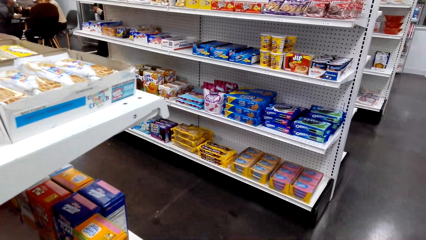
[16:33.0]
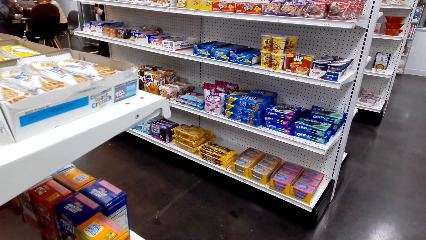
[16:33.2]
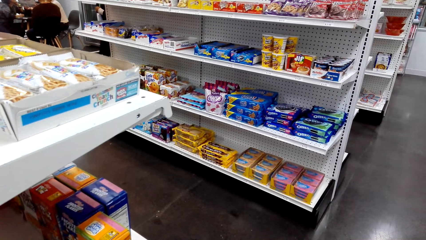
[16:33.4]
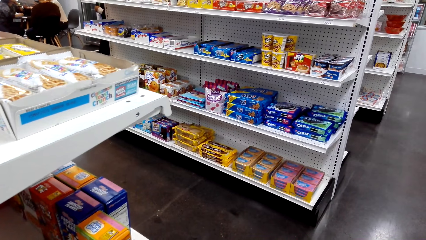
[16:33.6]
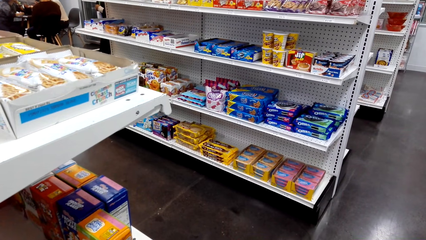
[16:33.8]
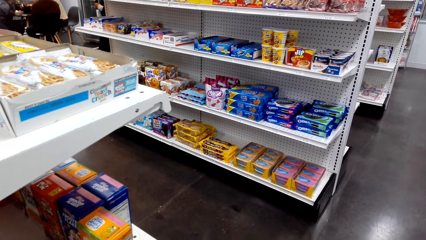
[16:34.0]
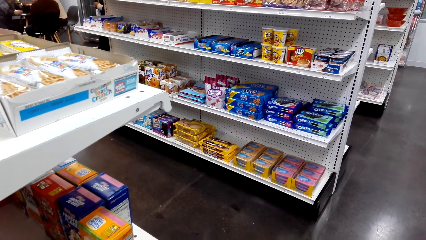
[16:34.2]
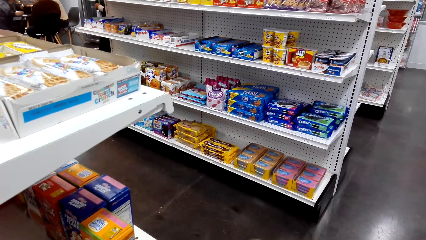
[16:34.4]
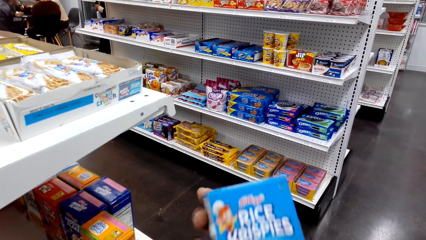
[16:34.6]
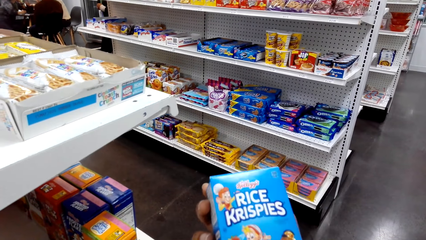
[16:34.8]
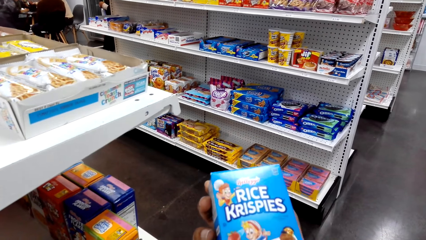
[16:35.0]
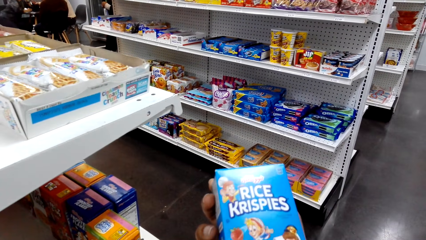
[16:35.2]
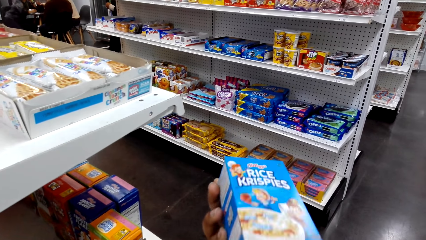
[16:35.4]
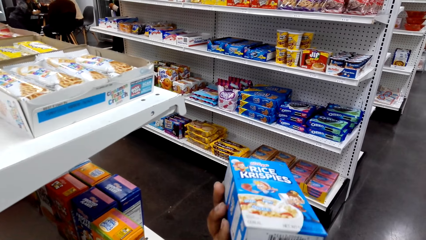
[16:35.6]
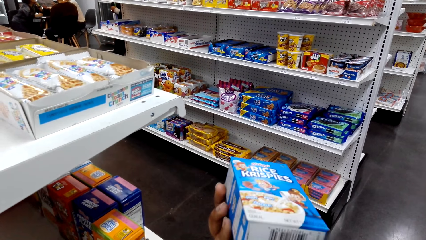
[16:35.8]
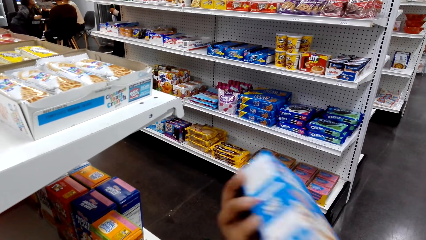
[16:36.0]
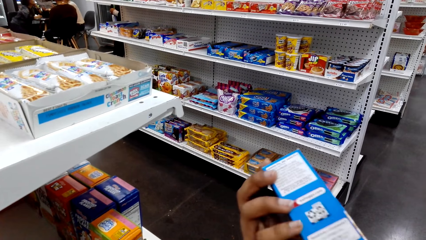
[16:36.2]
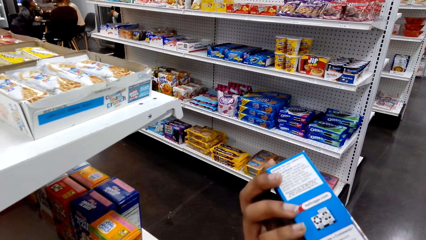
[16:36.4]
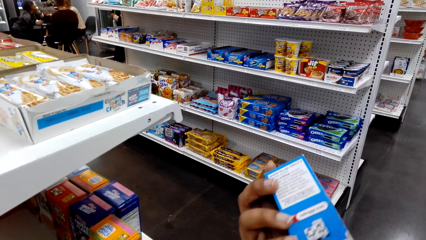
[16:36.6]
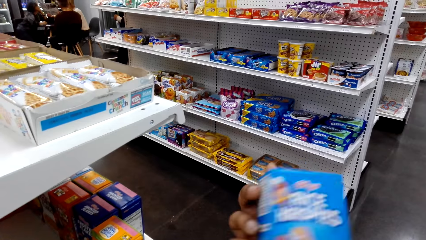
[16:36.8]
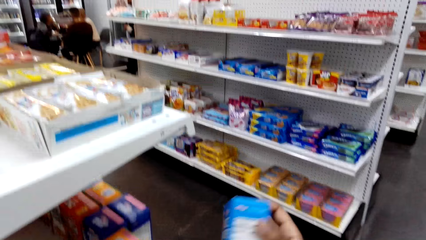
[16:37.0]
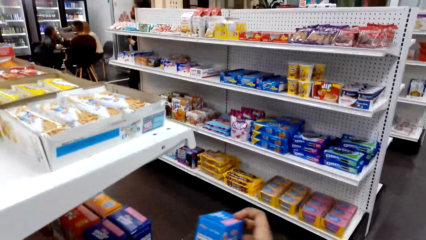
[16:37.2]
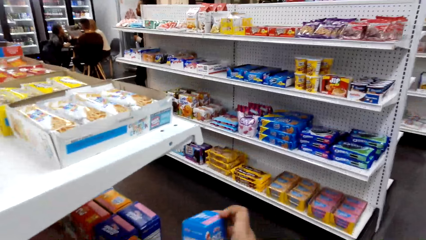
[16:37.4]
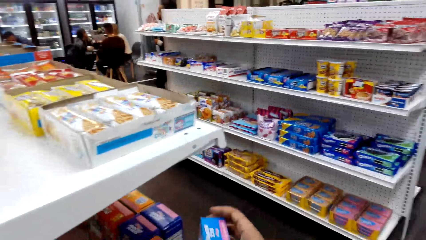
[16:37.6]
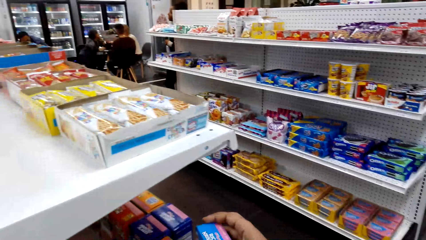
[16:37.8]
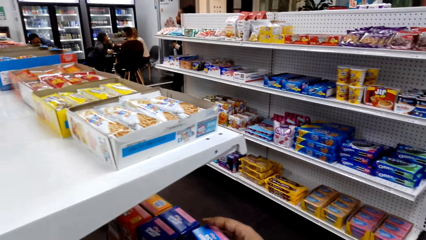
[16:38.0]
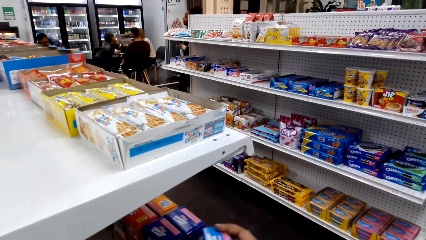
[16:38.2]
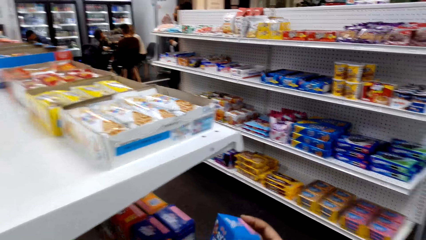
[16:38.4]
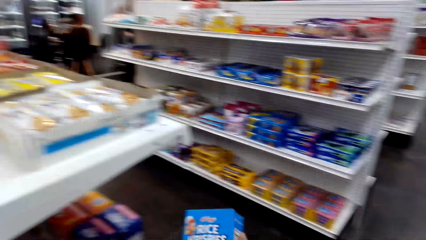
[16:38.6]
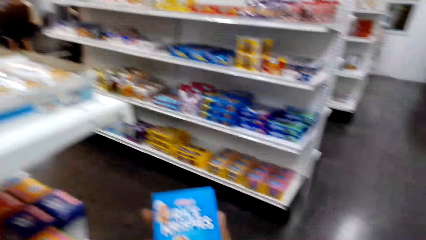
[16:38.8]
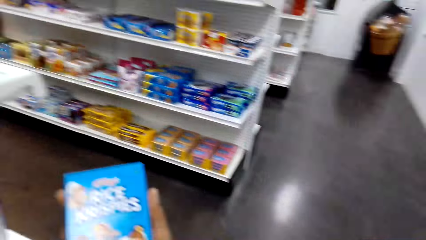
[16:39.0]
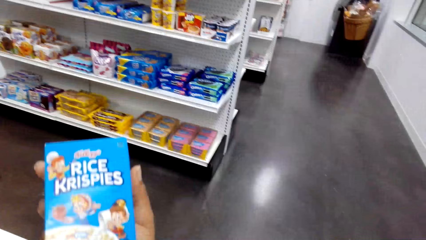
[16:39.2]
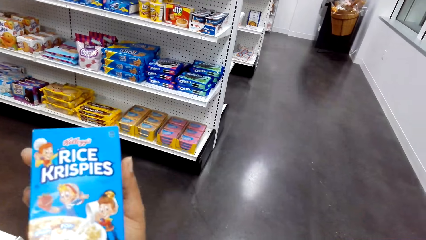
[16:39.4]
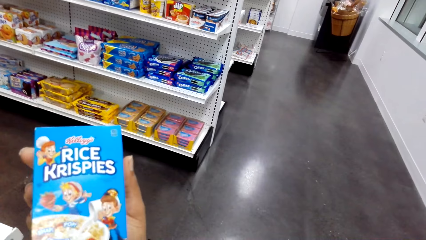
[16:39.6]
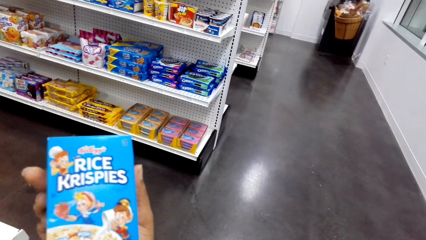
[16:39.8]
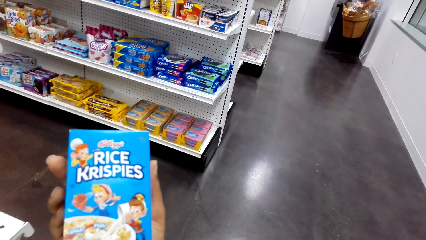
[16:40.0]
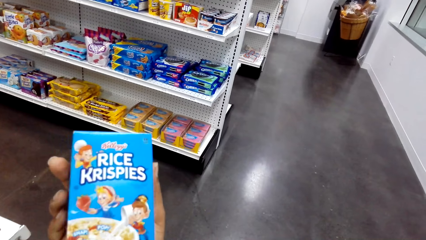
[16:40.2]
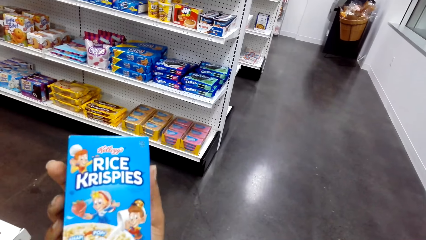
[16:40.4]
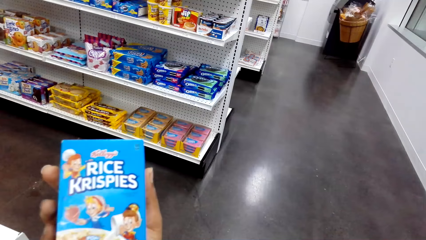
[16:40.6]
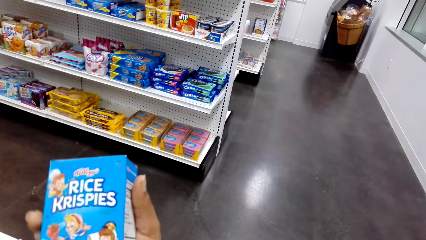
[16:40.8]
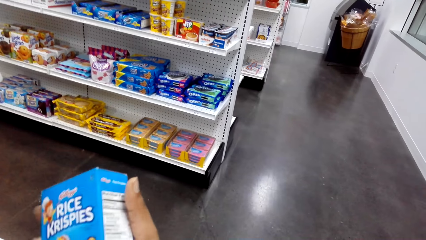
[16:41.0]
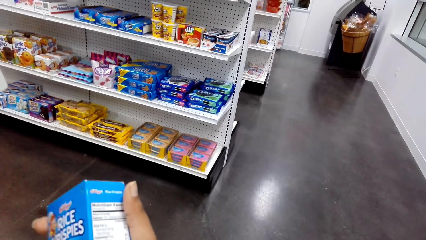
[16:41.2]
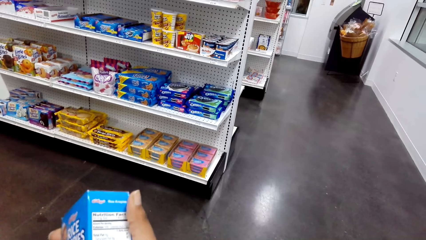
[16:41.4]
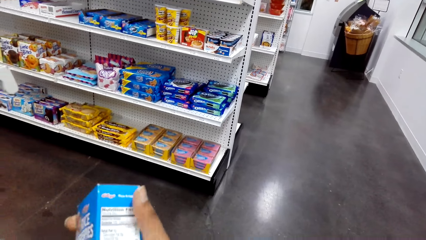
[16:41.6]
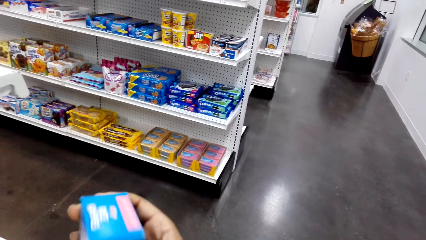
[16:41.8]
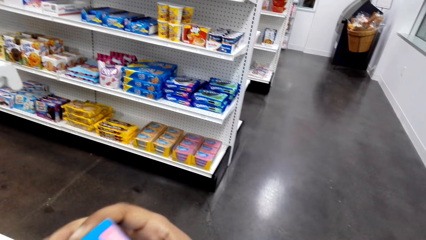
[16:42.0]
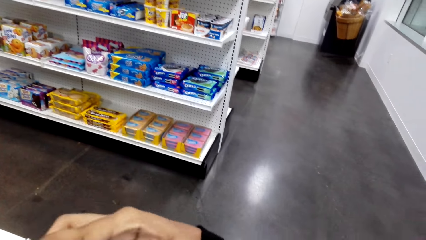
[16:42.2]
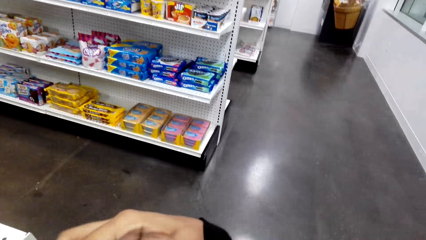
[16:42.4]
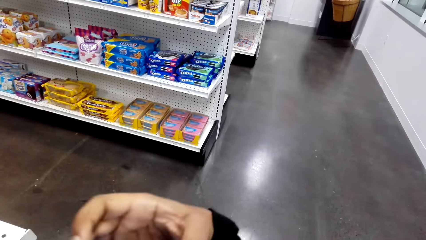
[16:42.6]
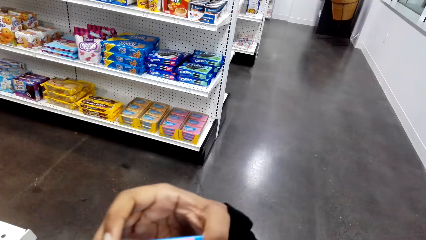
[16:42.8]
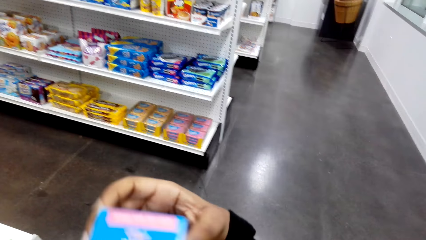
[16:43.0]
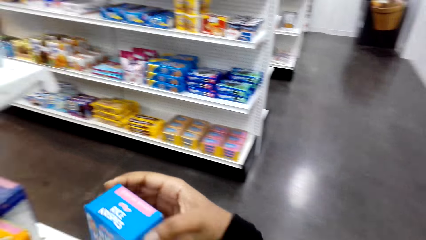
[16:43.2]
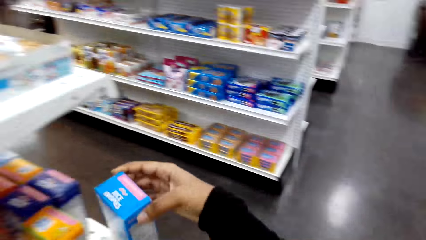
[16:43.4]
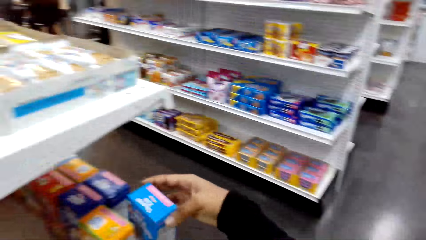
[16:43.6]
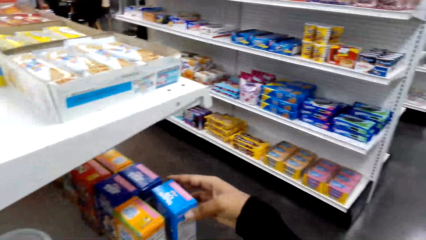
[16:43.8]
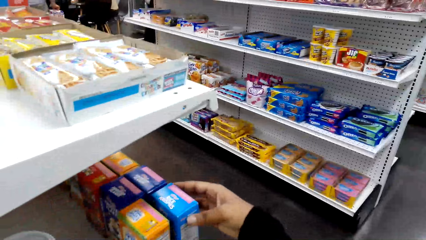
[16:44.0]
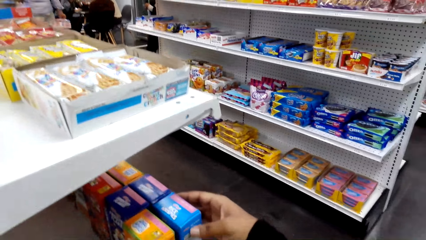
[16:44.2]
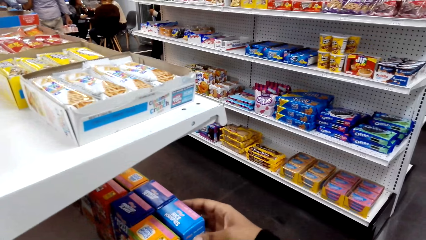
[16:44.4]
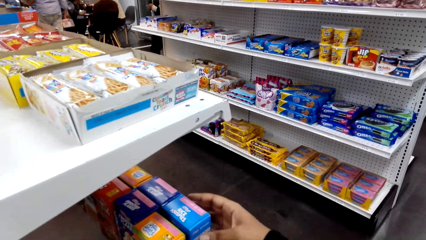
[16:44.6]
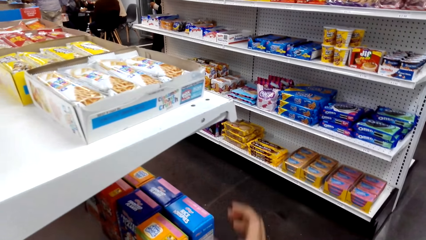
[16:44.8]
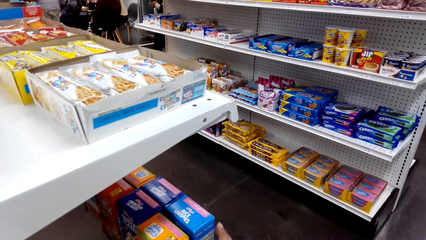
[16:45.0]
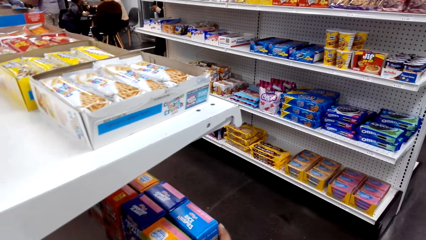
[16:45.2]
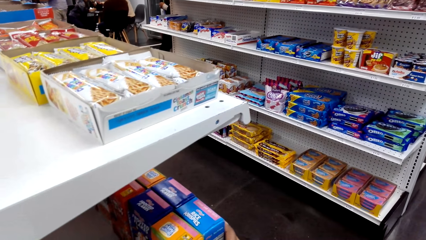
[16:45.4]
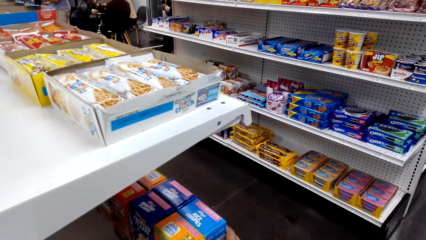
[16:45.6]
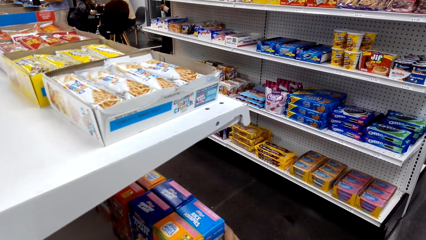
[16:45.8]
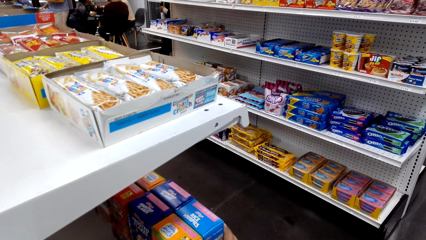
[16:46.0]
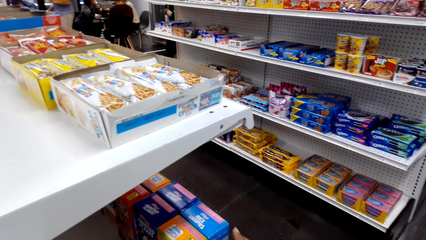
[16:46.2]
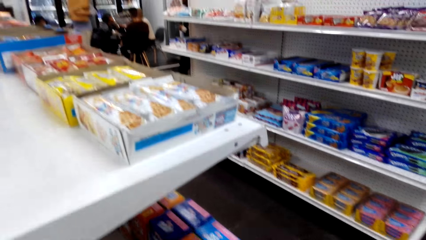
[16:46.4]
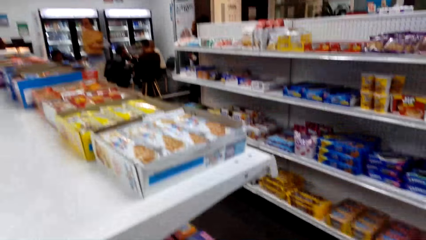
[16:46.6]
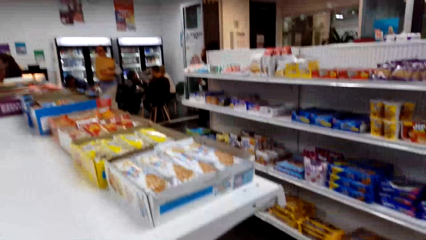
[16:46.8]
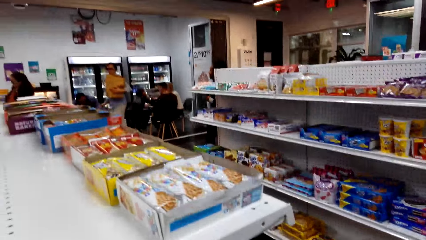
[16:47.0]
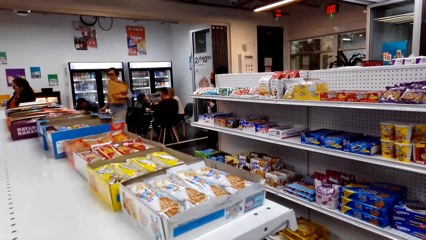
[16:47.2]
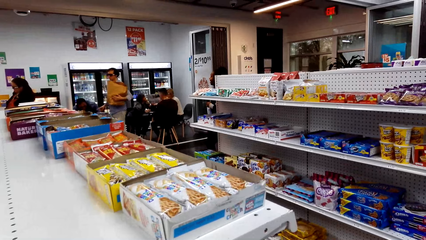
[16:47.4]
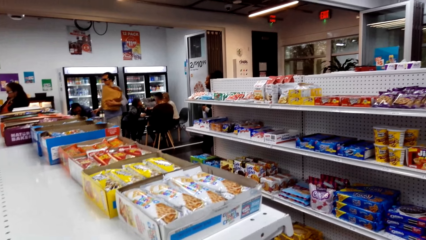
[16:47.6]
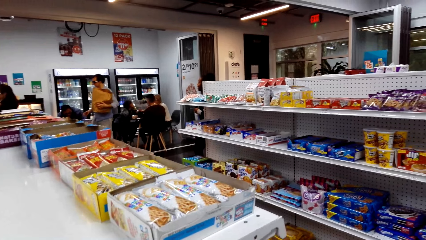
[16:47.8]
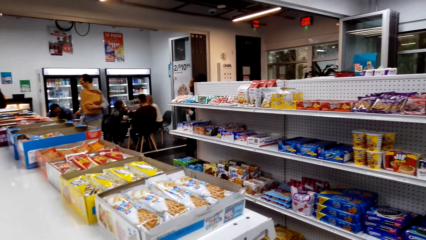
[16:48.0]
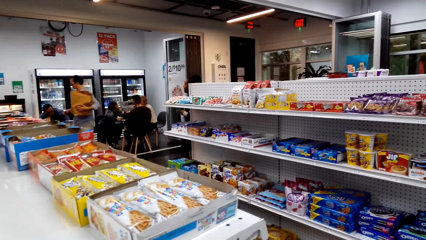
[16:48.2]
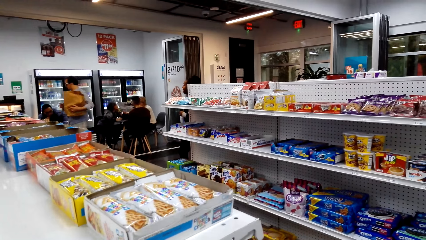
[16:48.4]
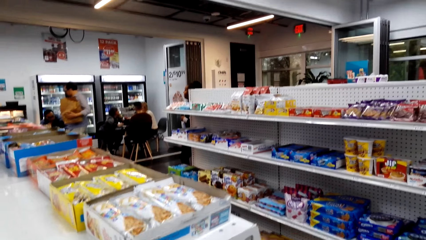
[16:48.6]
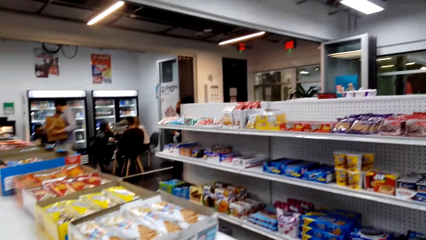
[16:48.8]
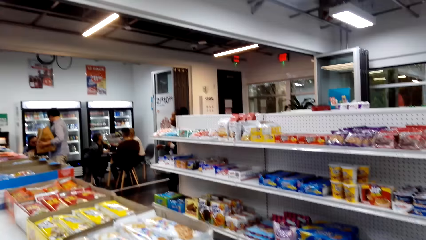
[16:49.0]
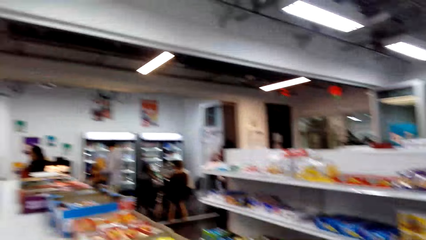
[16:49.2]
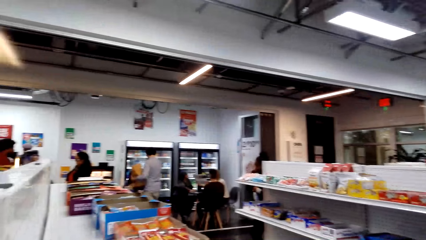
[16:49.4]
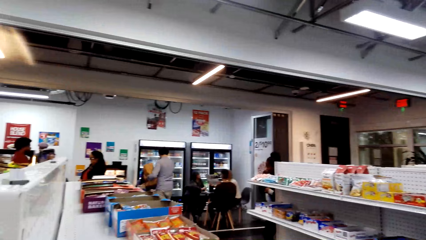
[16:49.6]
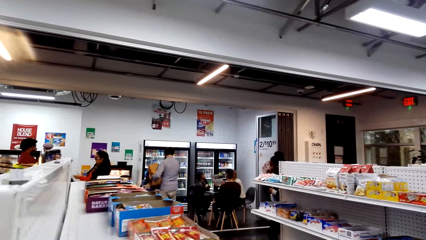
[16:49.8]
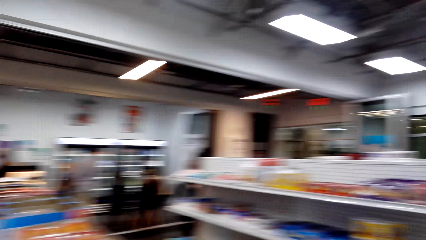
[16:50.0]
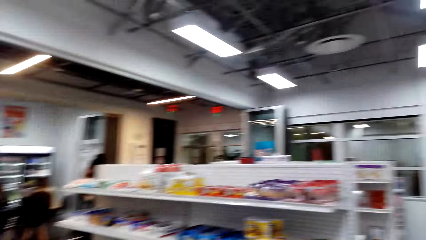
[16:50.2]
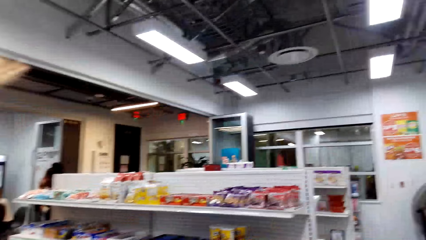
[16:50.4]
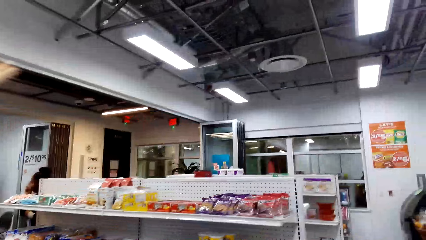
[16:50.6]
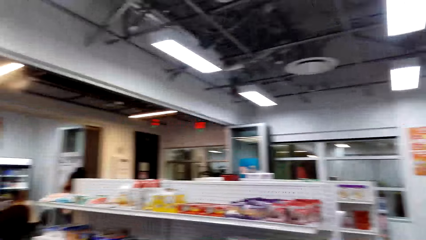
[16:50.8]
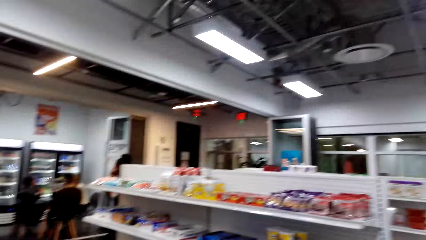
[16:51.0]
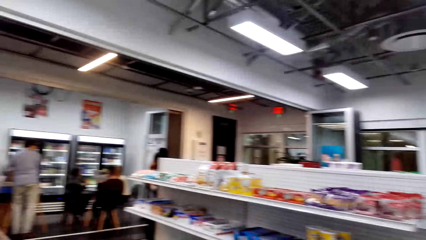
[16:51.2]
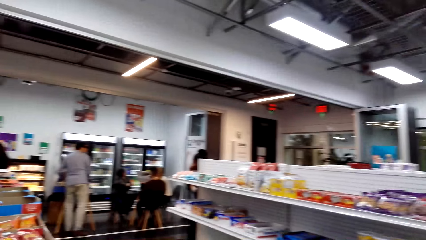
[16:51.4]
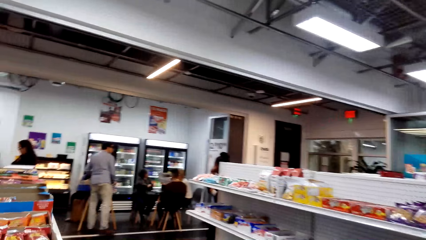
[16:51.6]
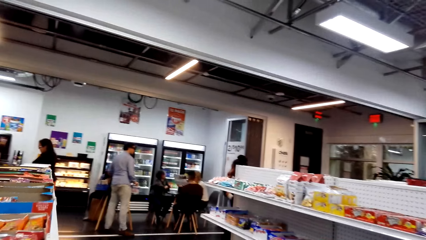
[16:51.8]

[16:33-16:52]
The camera wearer inspects a carton. They touch something. They place the carton on the shelf. They pick up the carton. They inspect the carton. They place the carton on the shelf. They look around the convenience store.
